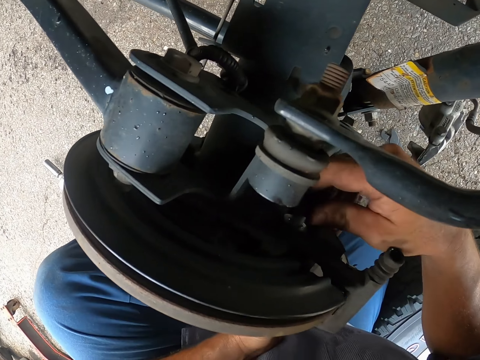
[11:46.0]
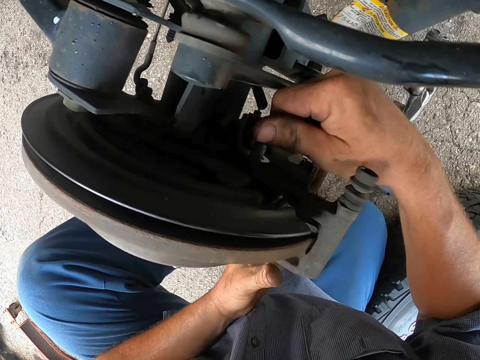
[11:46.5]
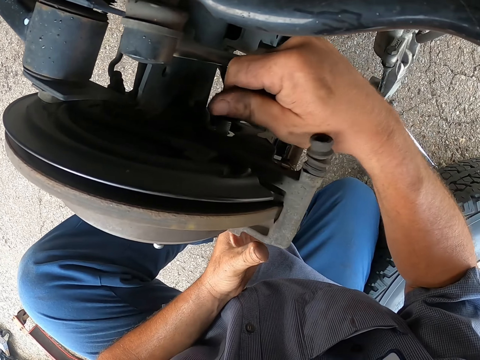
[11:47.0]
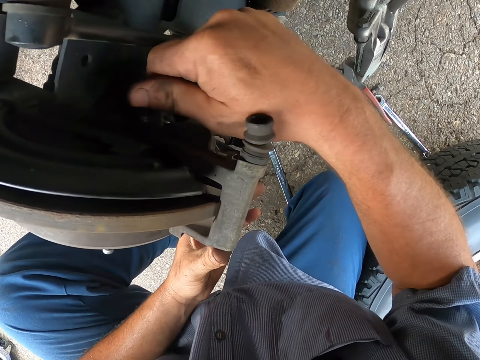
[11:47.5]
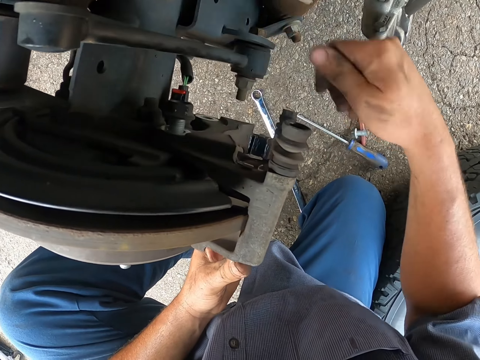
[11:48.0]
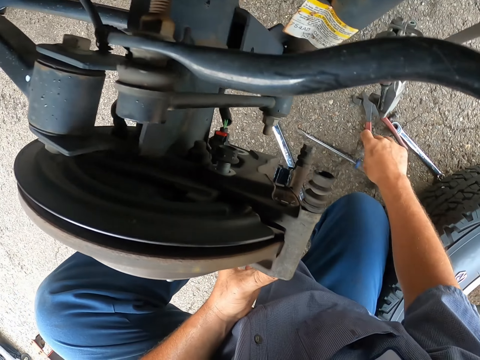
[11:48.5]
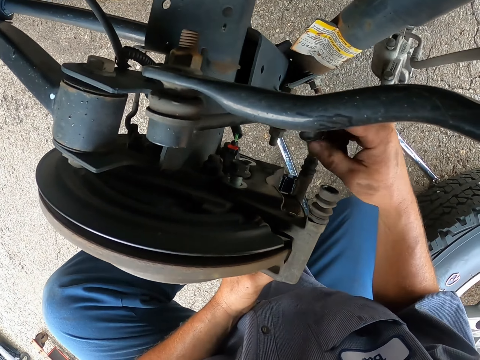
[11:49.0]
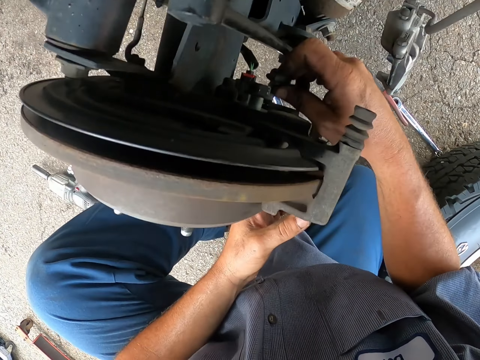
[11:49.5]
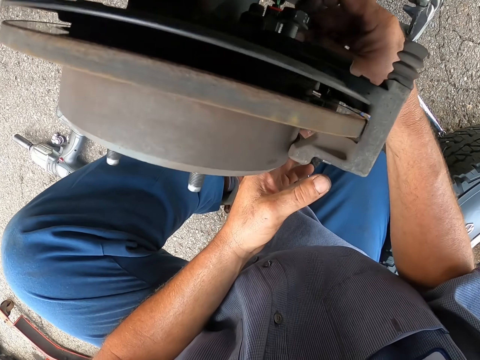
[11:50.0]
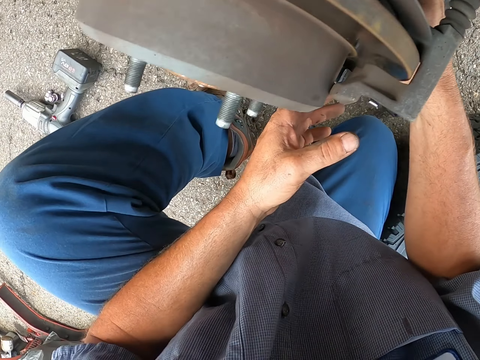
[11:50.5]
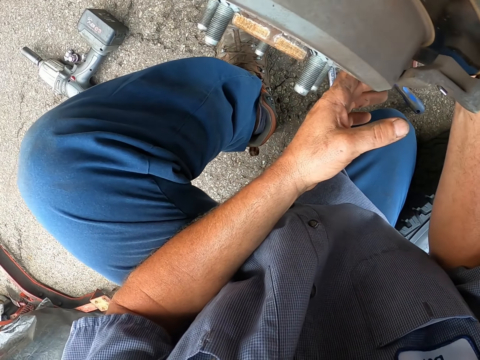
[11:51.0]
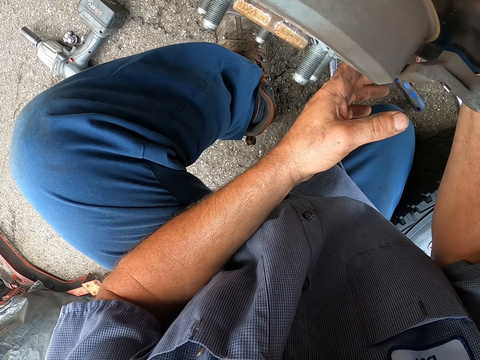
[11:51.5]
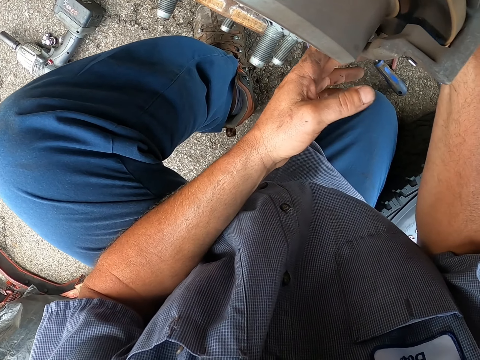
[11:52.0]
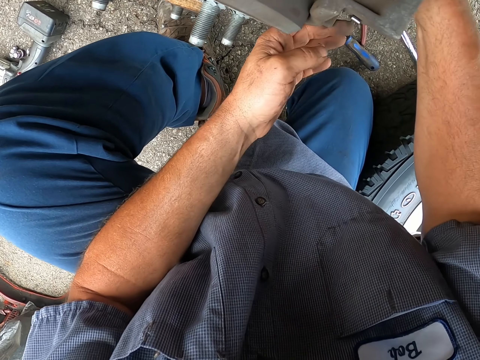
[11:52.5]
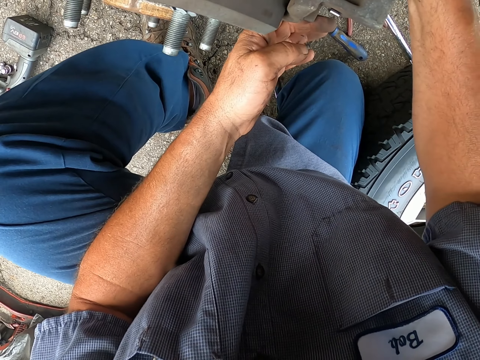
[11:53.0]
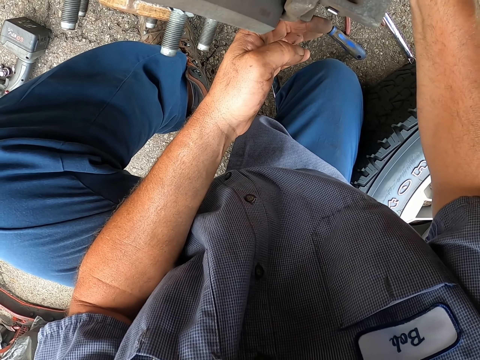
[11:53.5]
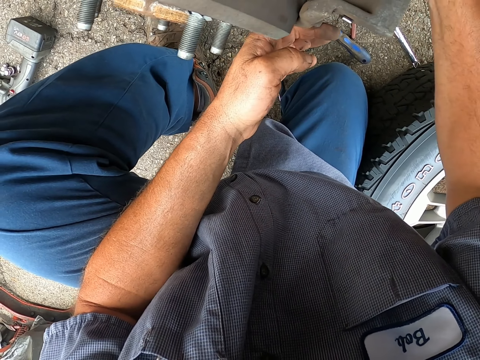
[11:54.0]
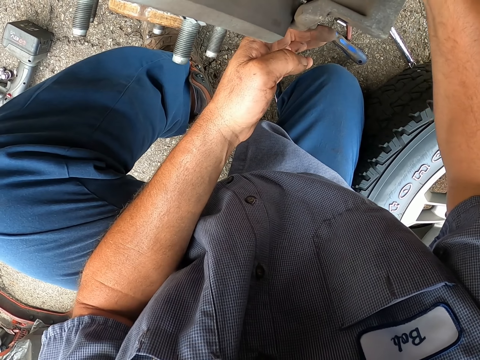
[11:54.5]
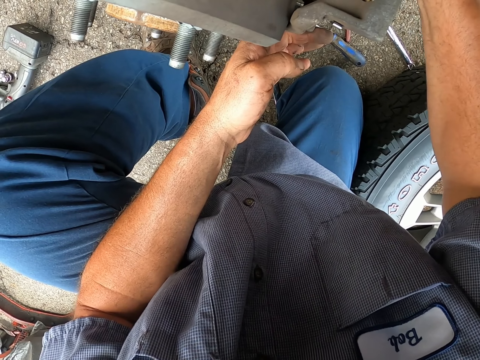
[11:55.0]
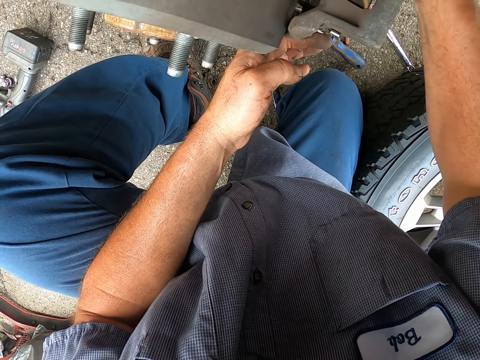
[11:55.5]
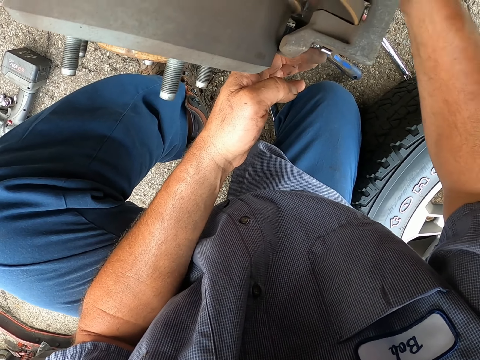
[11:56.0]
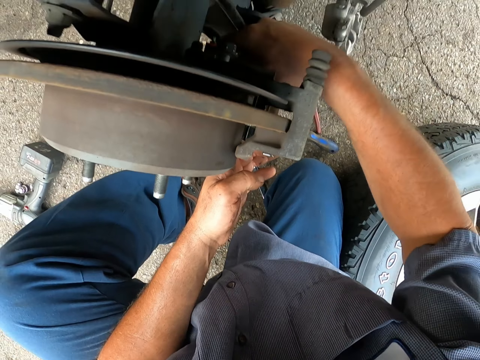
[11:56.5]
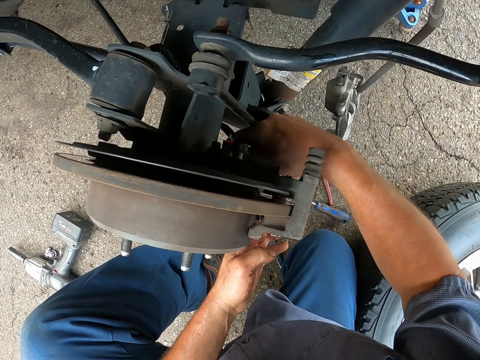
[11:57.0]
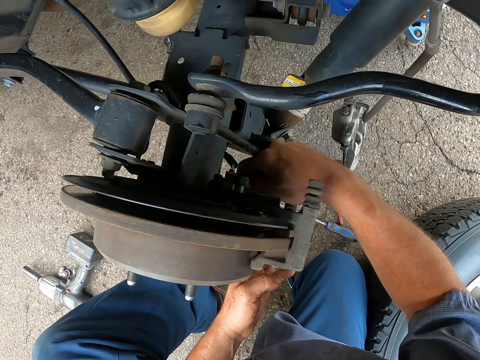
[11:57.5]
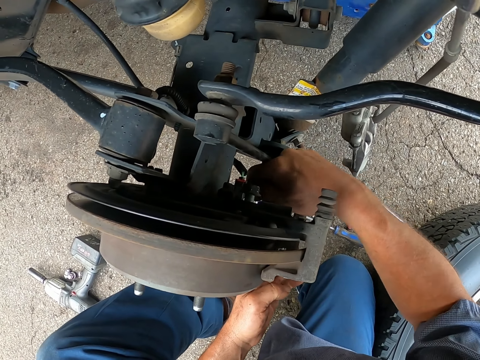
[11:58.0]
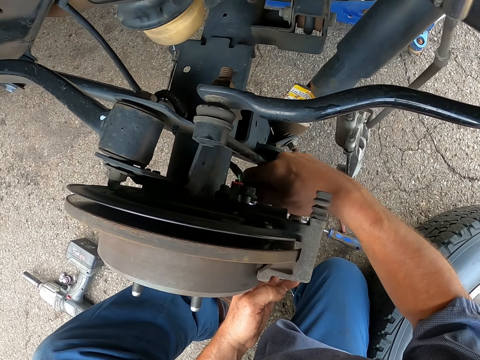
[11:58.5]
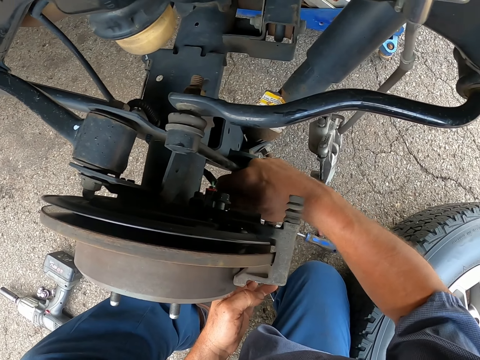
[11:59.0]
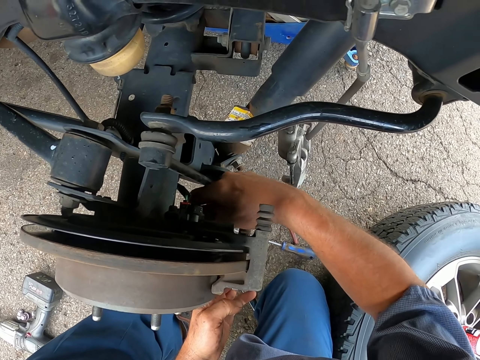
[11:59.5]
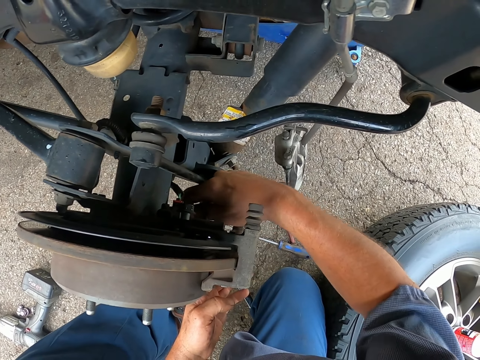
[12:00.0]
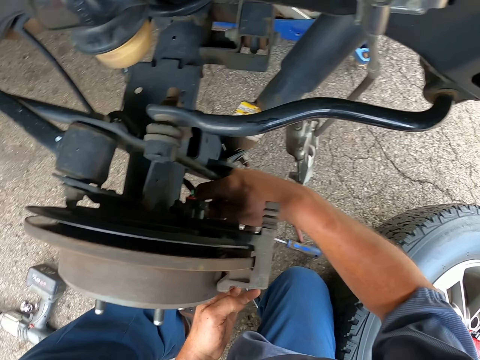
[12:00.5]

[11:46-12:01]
The camera wearer tightens the bolts with his hand. He picks a tool and fixes the tool into the wheel caliper.

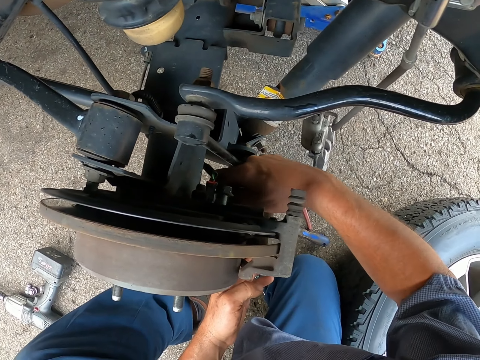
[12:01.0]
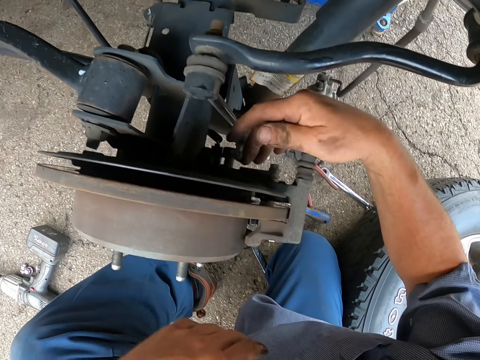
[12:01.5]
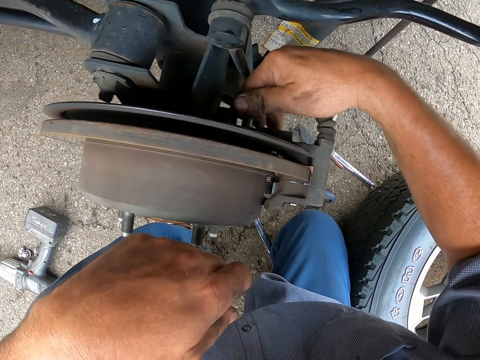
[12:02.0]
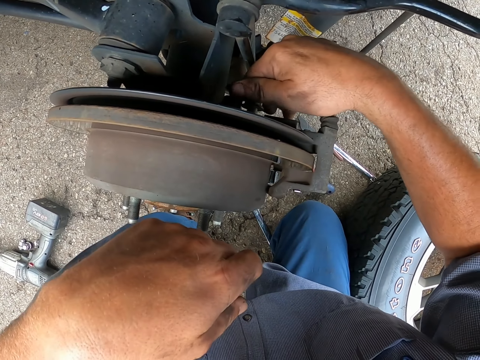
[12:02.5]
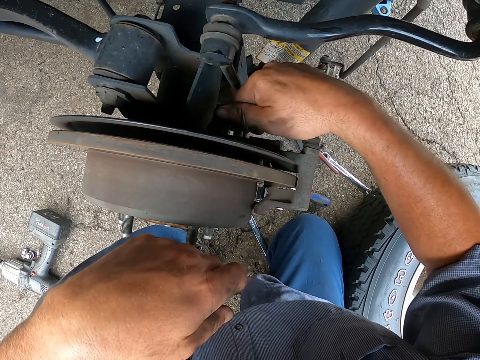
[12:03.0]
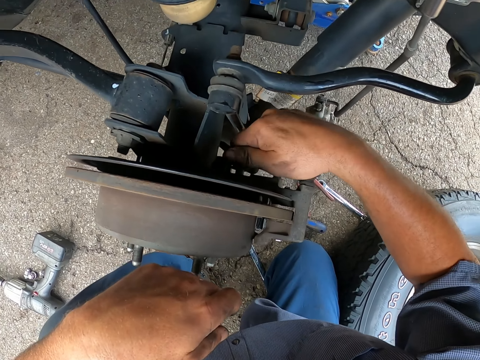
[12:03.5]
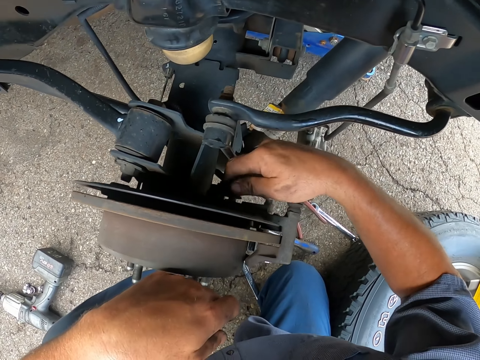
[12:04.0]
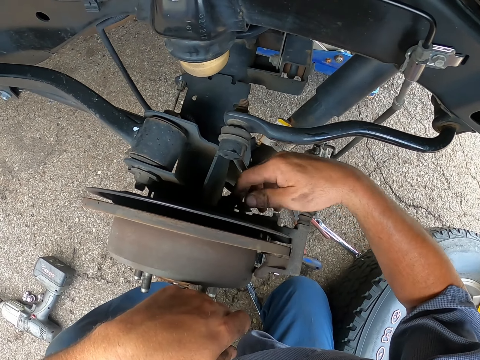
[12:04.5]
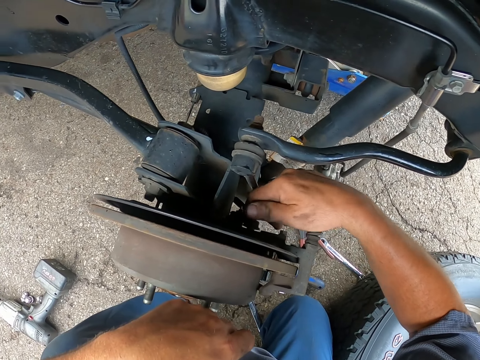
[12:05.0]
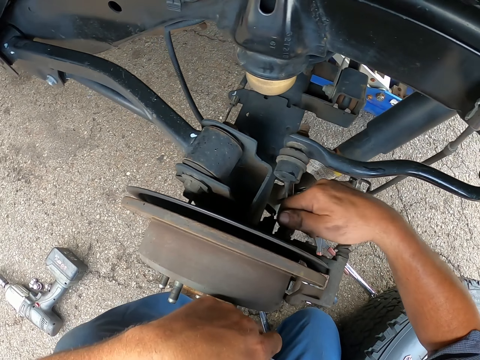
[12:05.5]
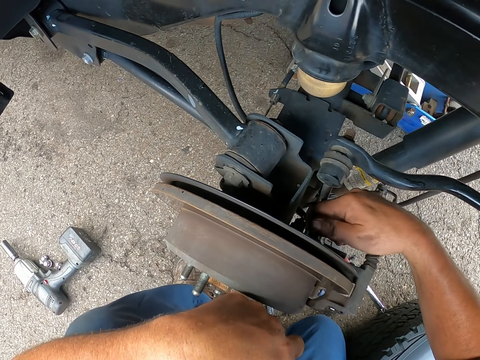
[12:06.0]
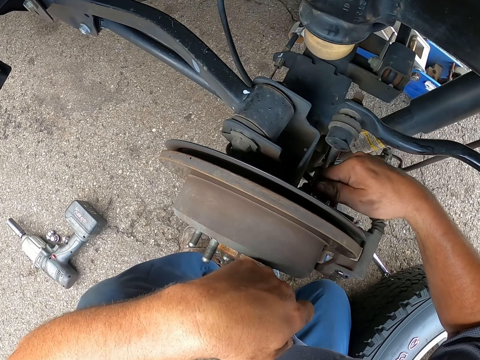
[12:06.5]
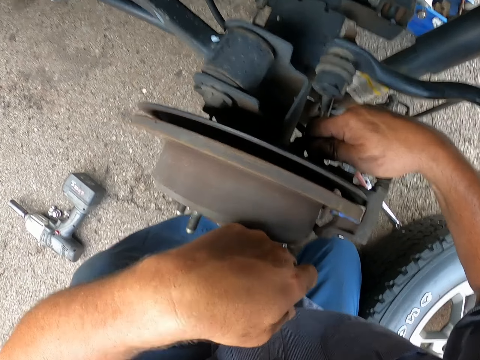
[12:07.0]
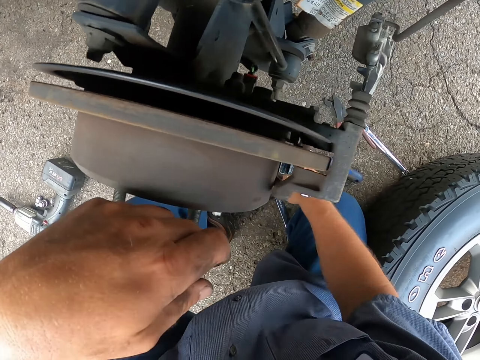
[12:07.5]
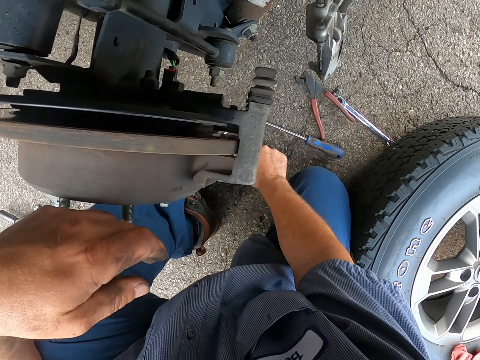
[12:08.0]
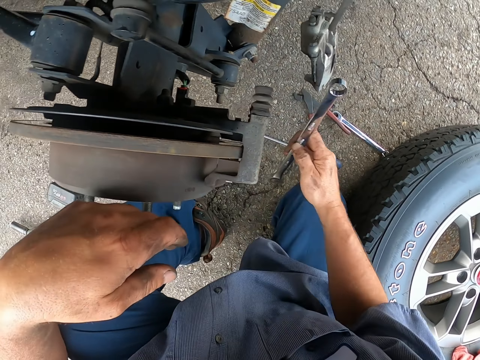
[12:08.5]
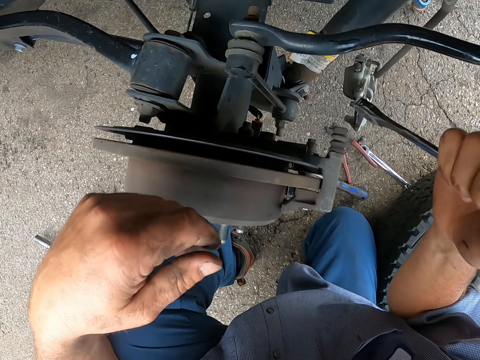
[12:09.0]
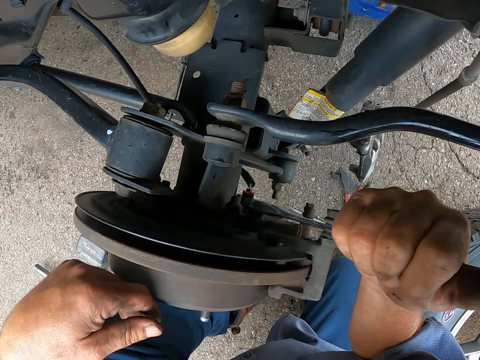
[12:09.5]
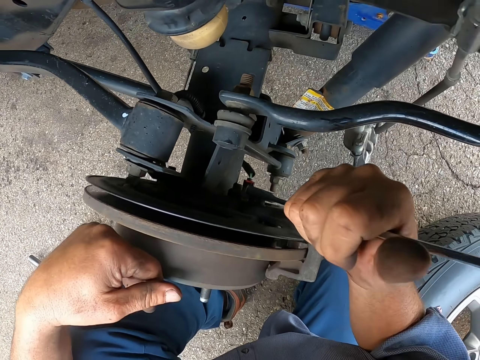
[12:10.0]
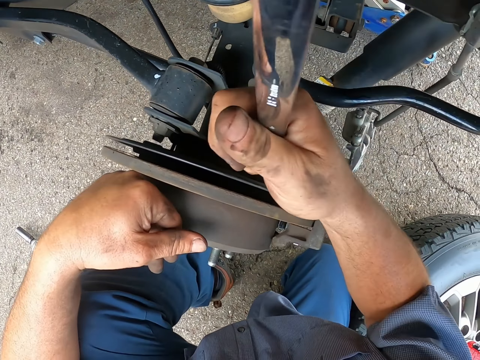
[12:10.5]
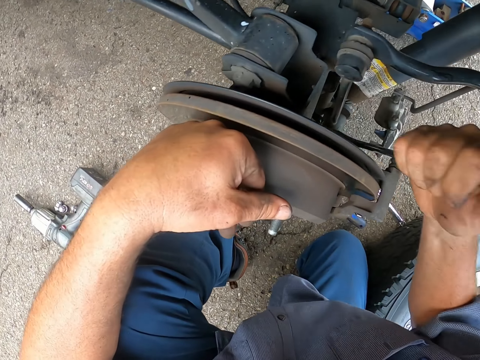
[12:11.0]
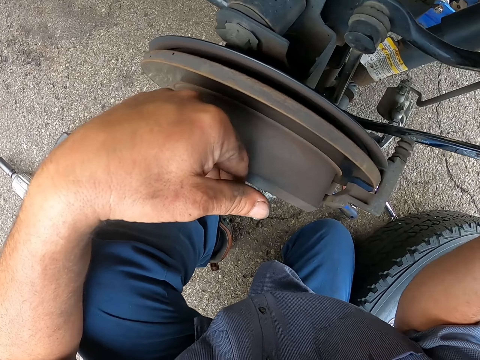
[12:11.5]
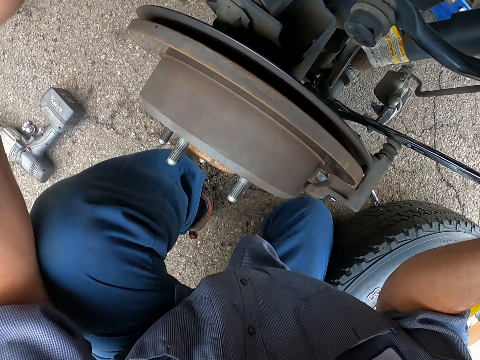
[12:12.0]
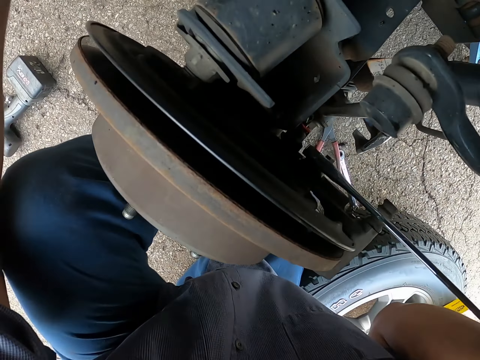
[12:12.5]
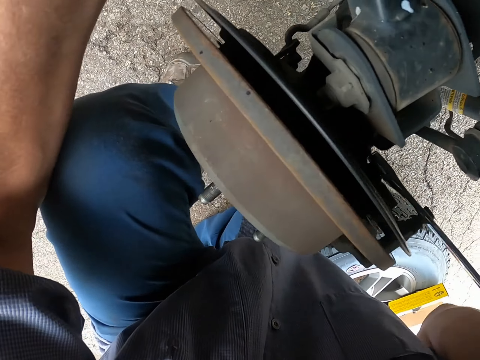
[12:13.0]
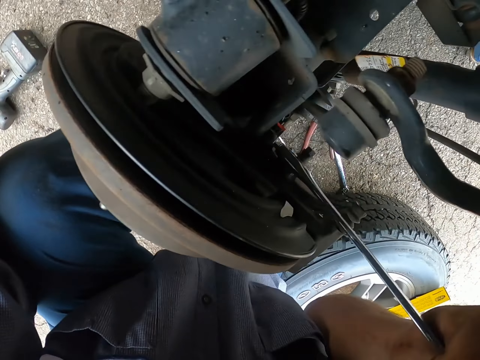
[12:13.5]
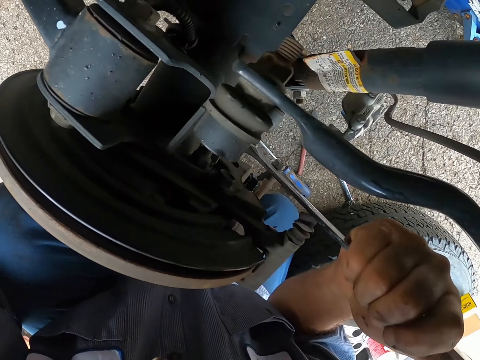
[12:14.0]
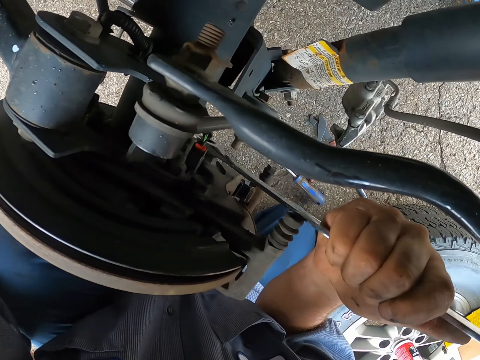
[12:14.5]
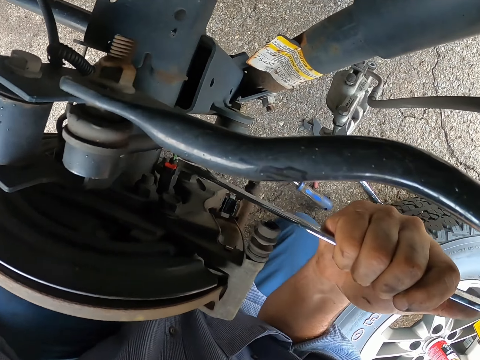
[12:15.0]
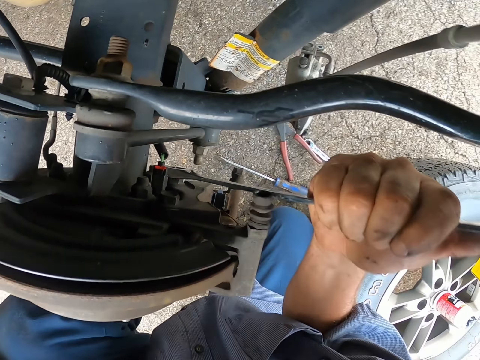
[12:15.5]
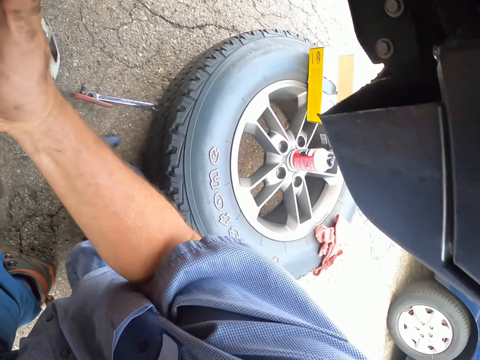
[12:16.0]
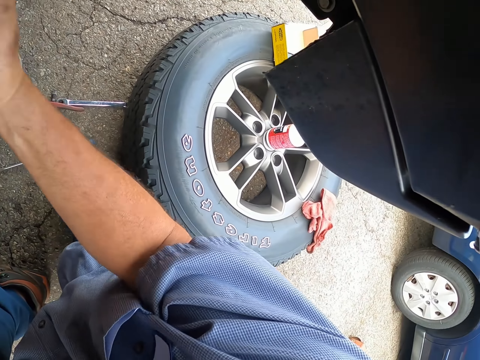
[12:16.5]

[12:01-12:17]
The camera wearer picks up the spanner. They tighten the bolt with the spanner.
